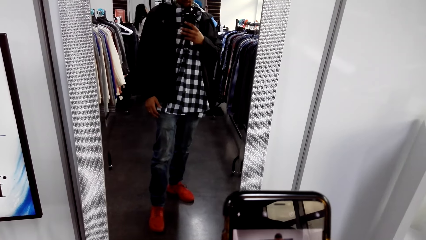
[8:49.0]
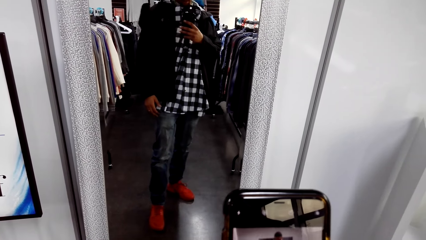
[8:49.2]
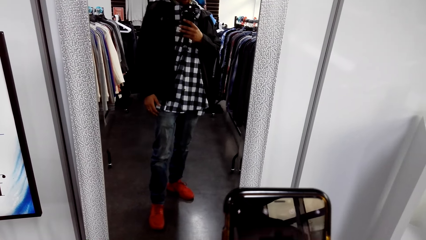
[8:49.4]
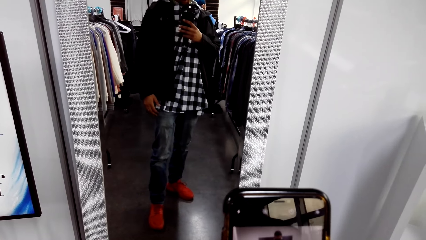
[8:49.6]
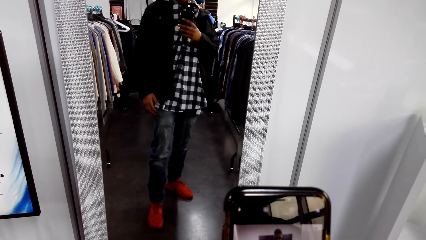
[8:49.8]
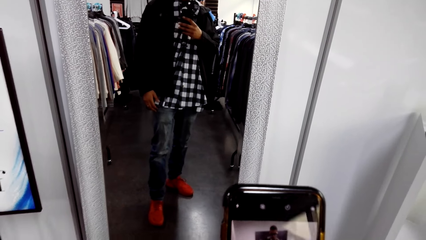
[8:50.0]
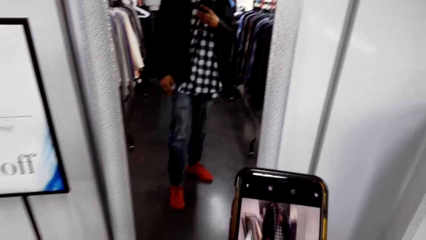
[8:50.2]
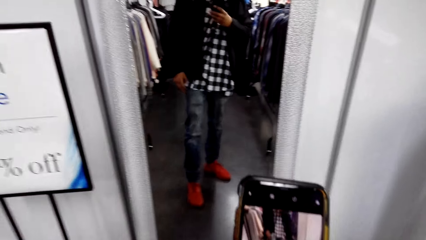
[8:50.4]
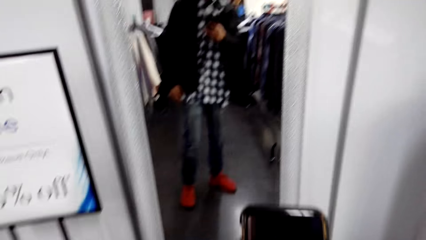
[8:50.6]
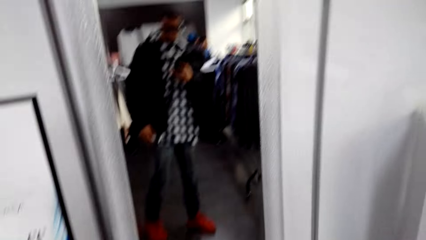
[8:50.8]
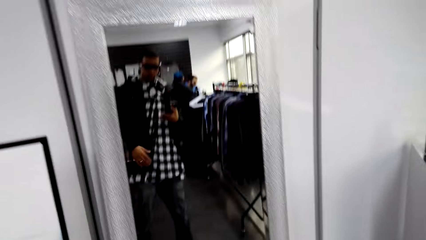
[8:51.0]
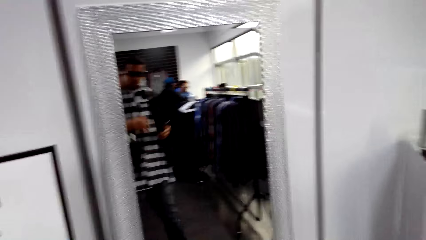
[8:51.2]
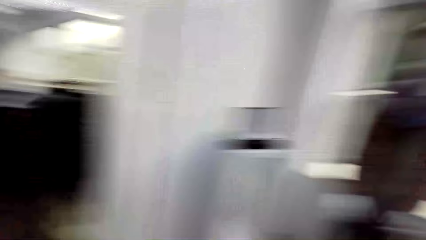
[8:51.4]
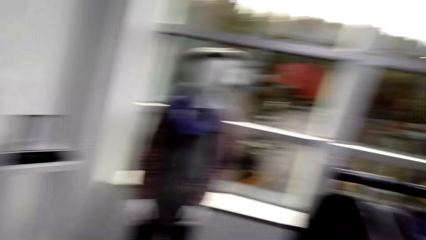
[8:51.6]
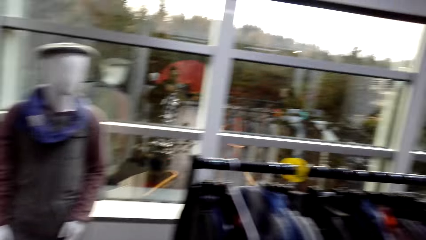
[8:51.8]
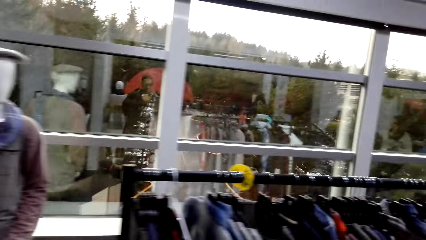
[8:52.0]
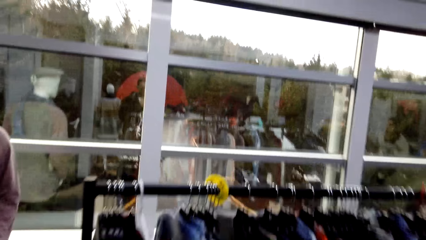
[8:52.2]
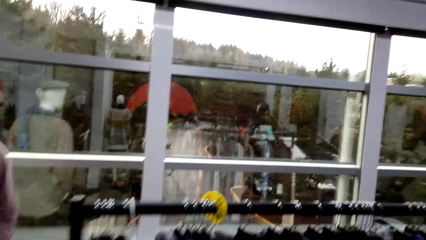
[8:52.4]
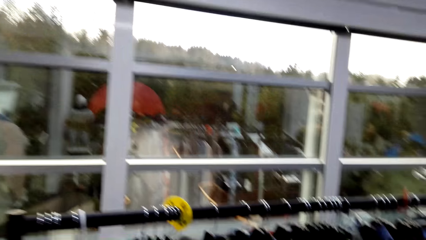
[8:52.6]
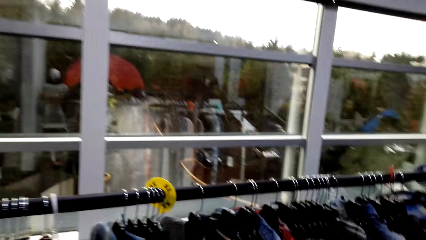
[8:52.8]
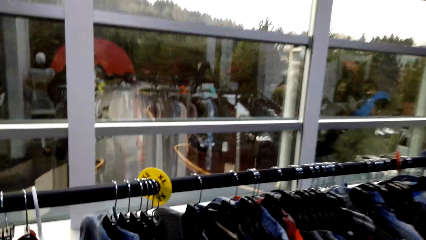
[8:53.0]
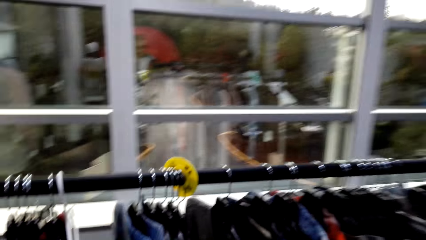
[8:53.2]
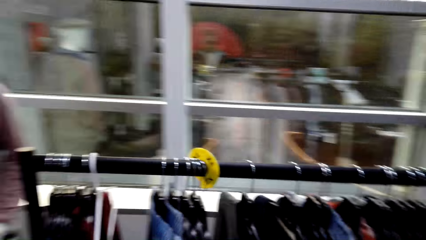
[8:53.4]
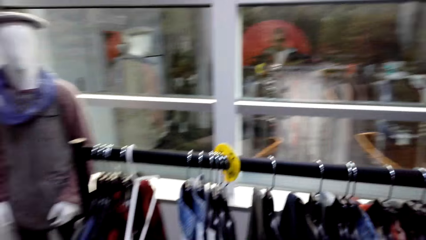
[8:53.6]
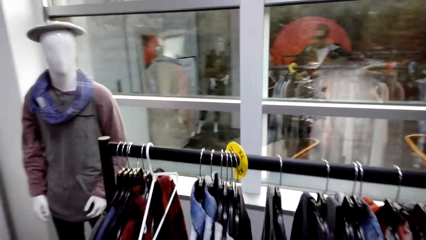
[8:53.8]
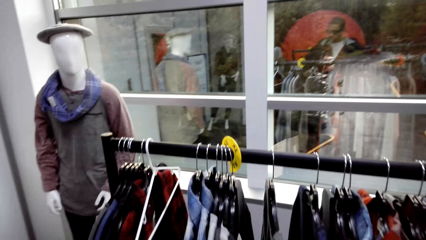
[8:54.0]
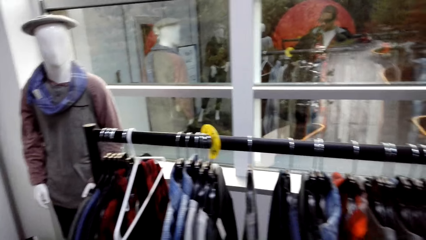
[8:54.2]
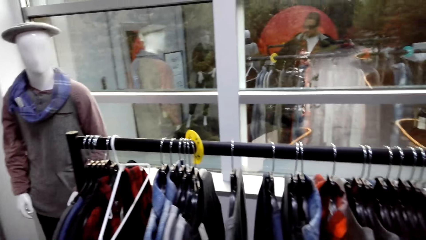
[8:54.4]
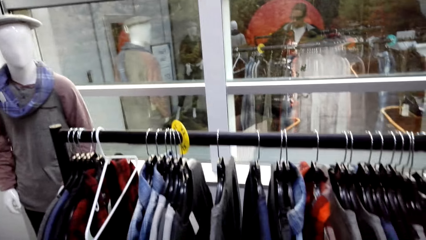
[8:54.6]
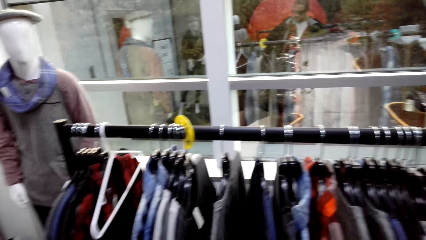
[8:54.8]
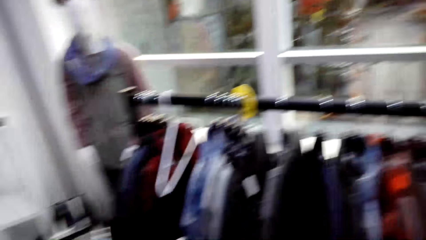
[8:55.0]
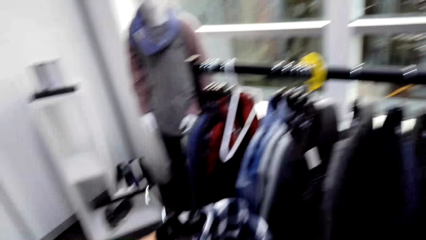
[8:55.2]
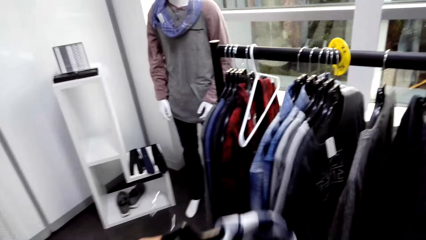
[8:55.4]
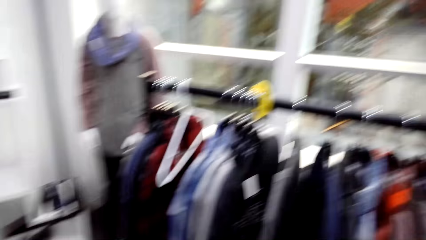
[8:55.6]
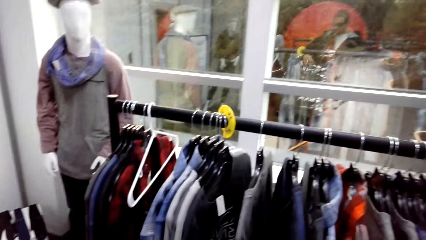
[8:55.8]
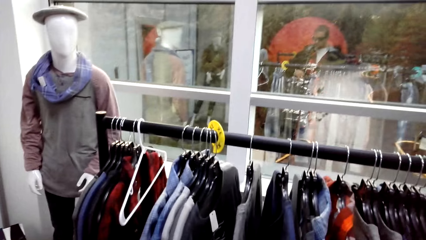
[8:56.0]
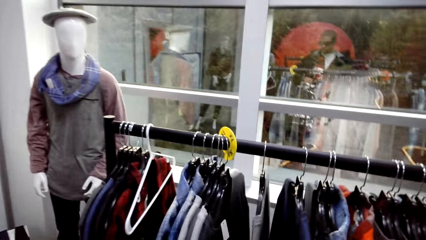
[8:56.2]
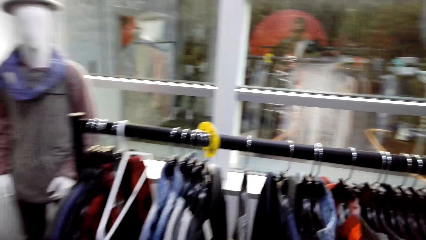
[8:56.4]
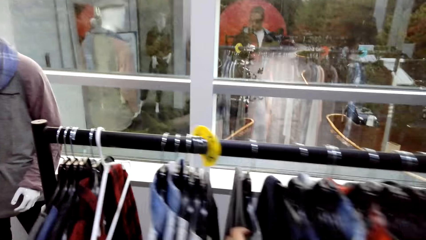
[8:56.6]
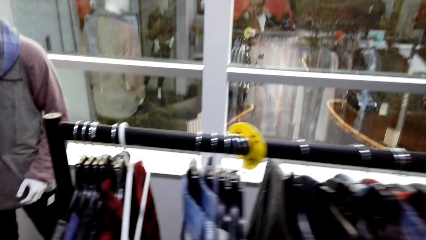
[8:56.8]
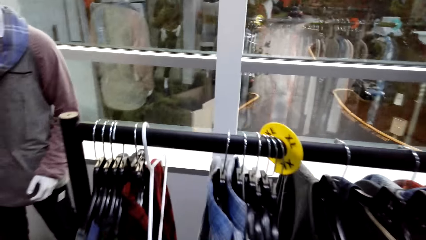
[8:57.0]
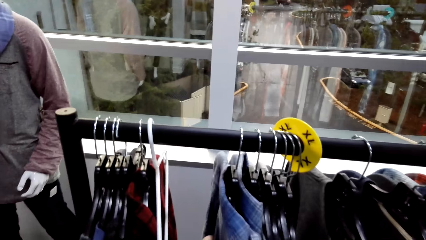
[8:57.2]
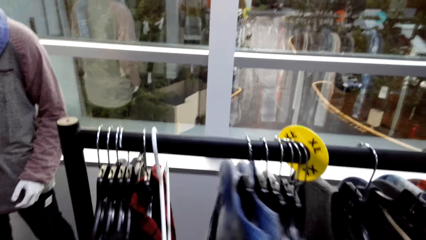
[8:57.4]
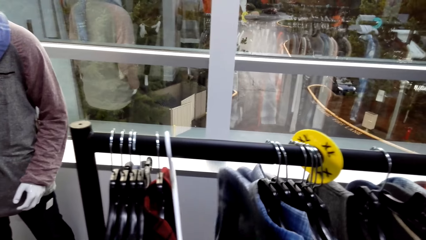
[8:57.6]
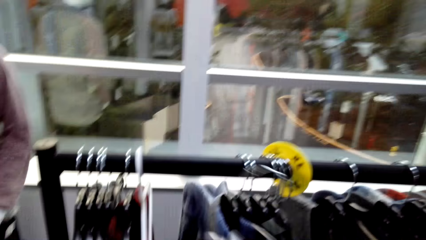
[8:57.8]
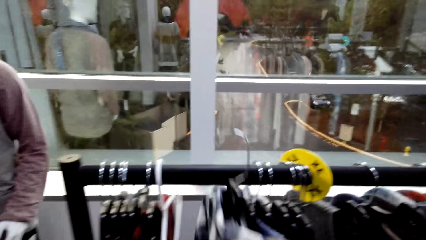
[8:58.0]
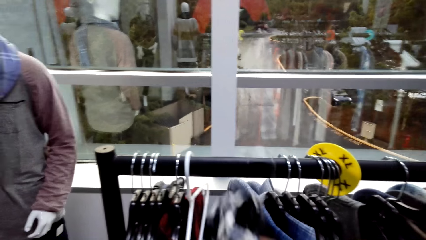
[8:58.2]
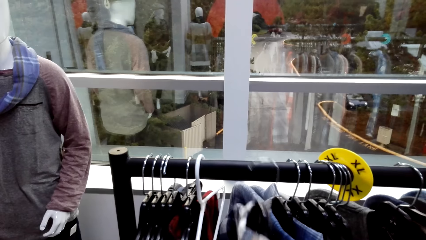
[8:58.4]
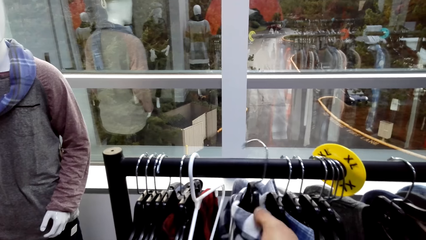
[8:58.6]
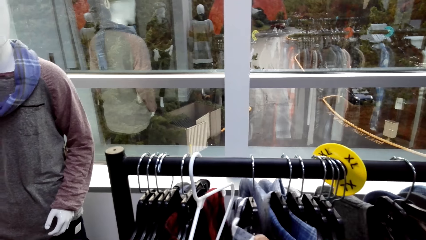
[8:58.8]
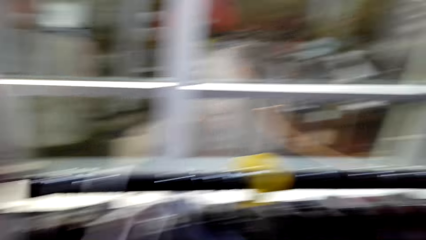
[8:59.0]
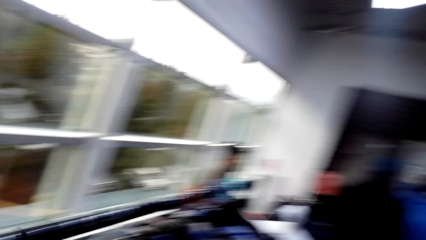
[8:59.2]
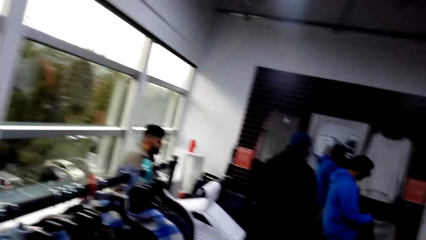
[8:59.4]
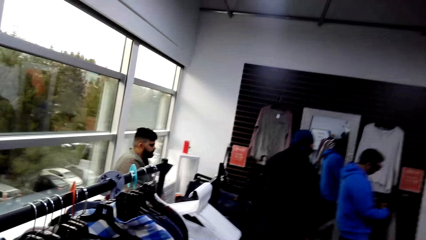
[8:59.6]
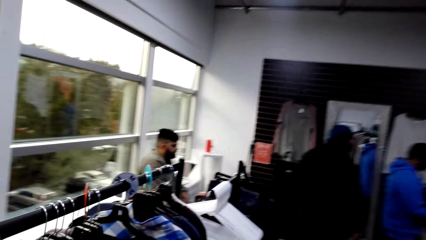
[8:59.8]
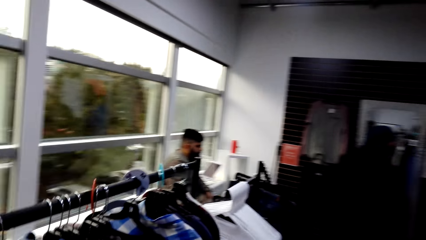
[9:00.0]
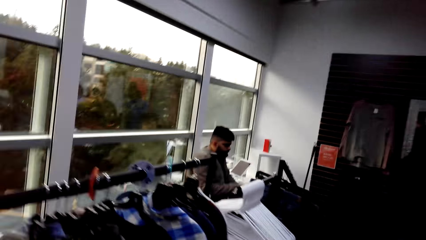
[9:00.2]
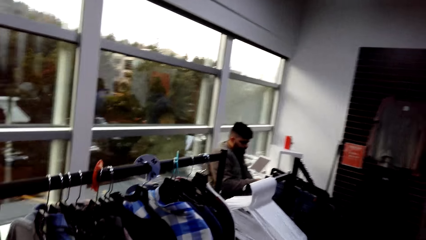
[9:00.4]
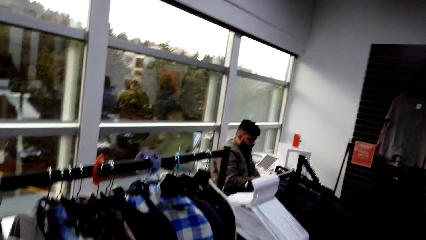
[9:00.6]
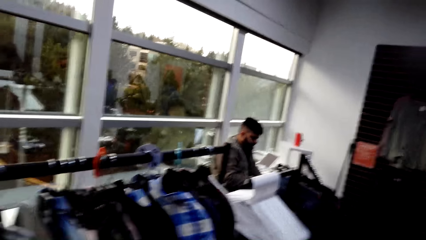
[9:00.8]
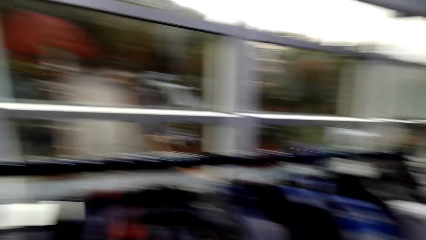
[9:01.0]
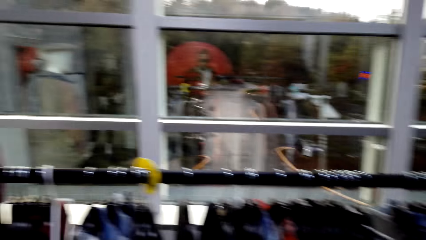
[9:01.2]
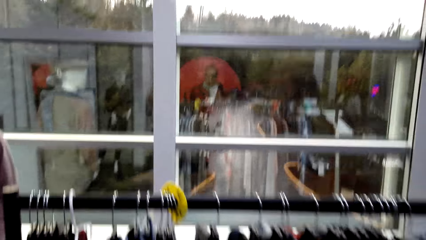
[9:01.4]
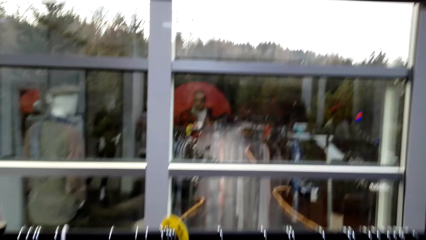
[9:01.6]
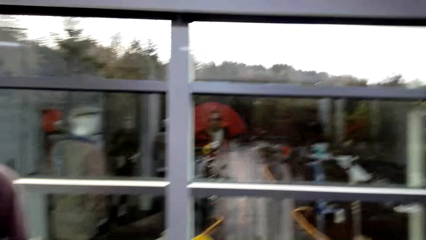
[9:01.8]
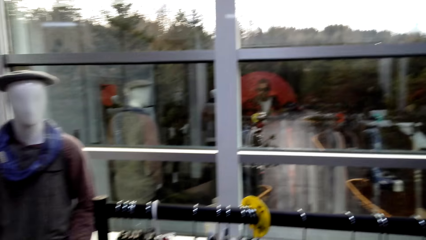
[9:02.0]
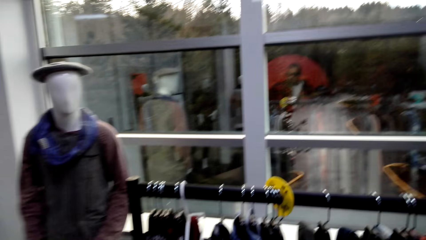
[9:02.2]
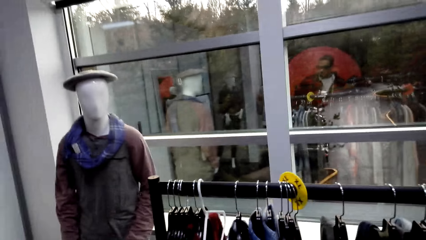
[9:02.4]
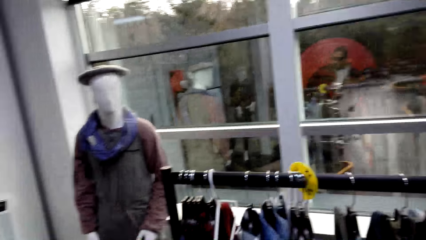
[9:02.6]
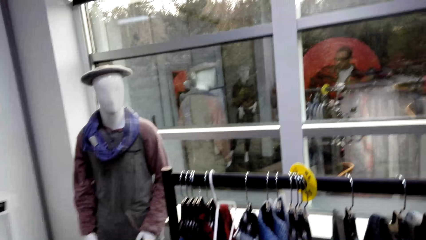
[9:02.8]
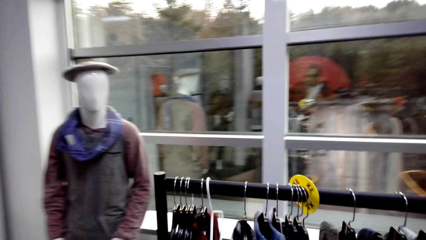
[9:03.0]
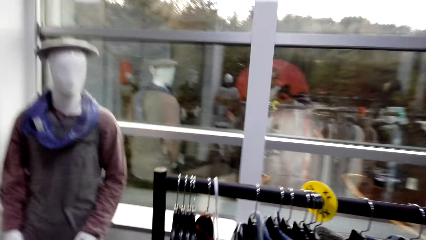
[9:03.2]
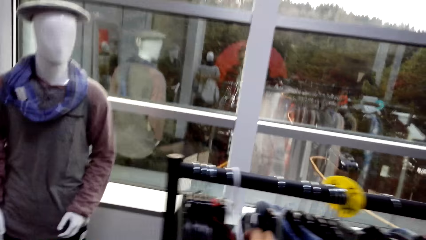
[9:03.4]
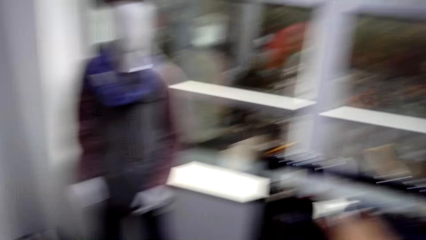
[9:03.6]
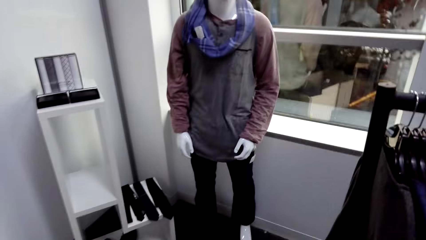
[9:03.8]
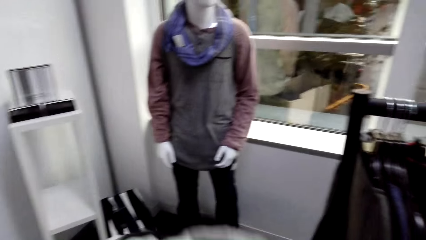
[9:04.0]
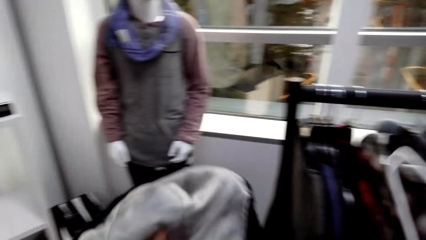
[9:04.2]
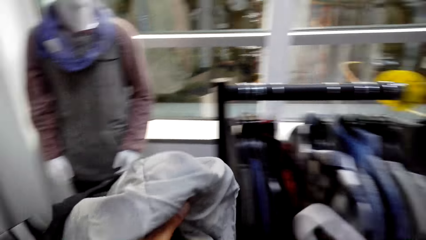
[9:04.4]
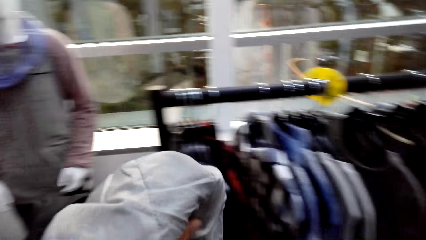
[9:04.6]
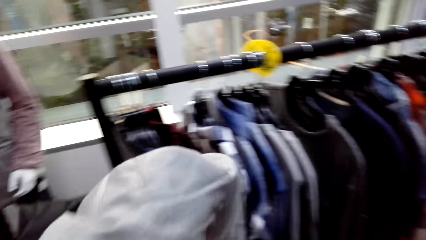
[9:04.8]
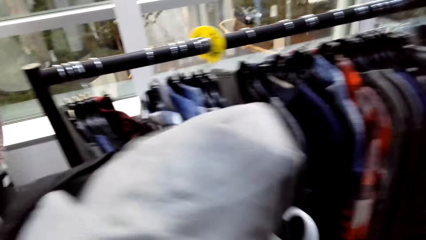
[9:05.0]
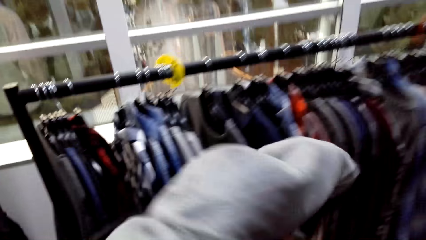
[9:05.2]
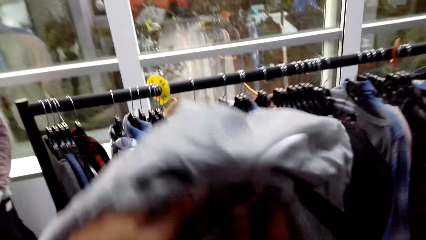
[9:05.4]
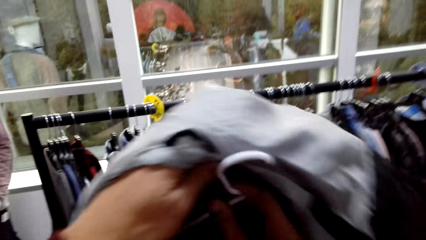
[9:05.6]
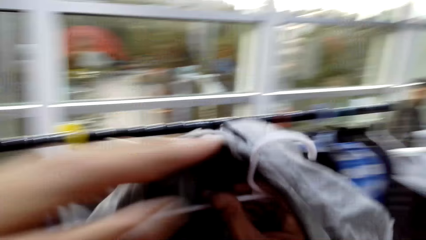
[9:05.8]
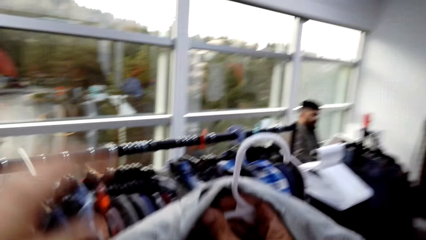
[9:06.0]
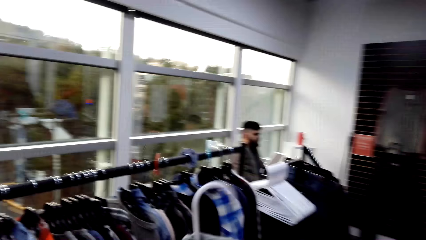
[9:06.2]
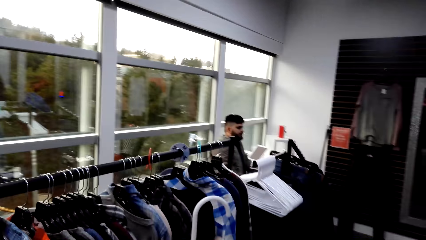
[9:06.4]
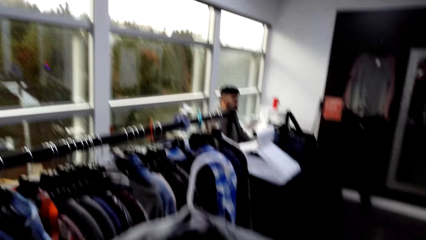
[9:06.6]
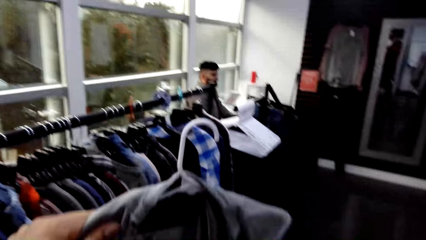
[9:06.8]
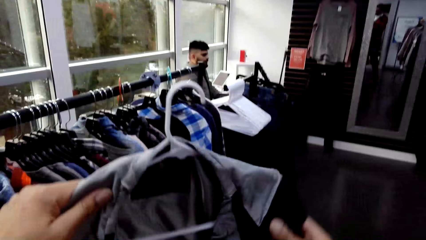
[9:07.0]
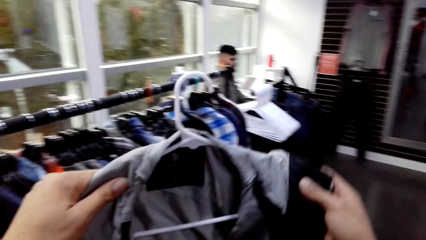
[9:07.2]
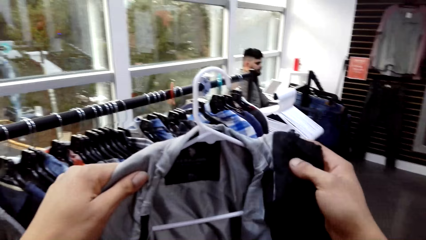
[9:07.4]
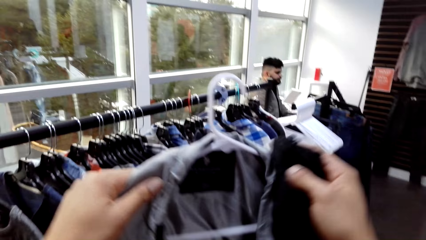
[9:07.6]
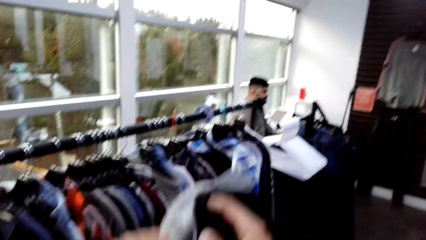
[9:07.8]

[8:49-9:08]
The camera wearer moves towards the rack. They inspect the clothes on the rack. They put the cloth on the hanger. They hang the hanger on the rack. A man walks away from the store. The camera wearer stares at the window. They hang the jacket on the hanger.
